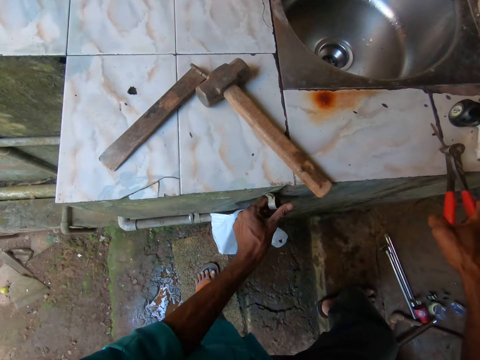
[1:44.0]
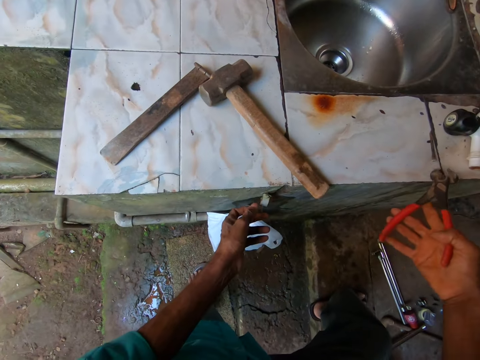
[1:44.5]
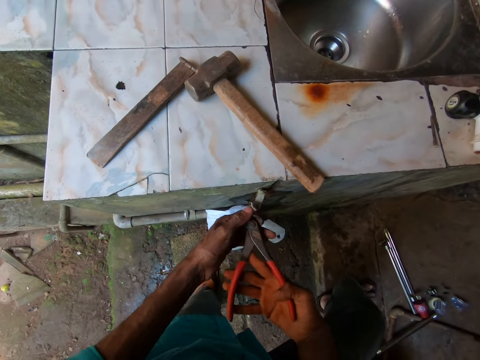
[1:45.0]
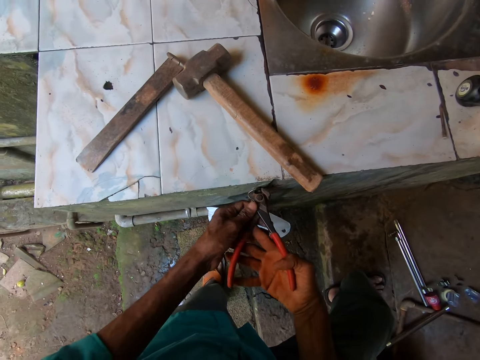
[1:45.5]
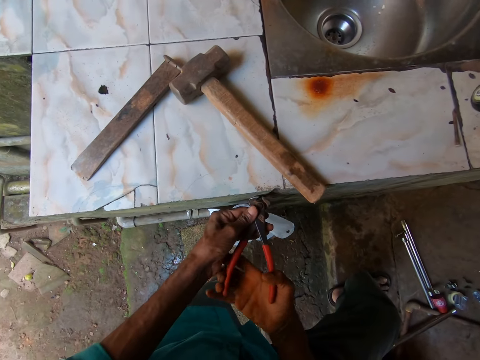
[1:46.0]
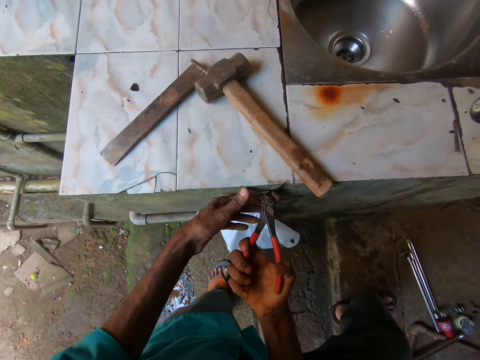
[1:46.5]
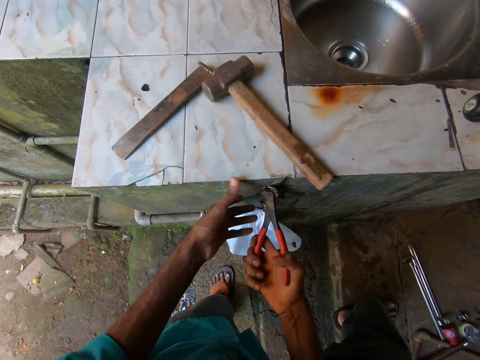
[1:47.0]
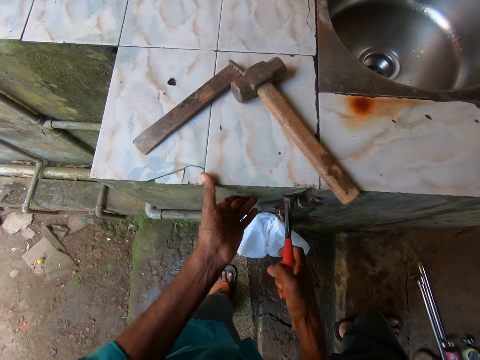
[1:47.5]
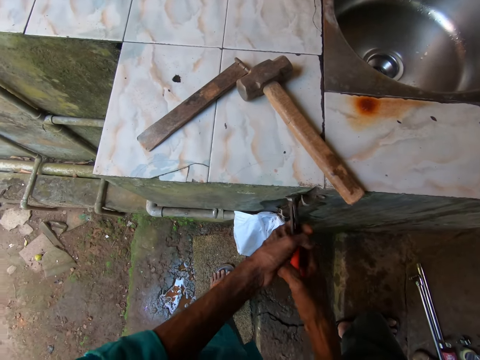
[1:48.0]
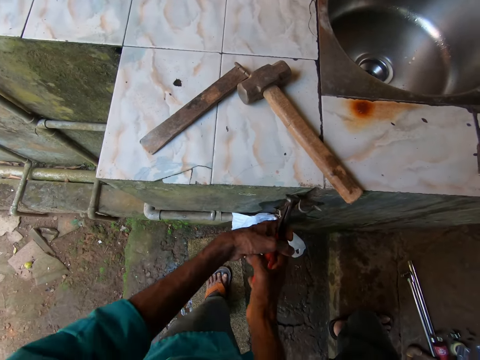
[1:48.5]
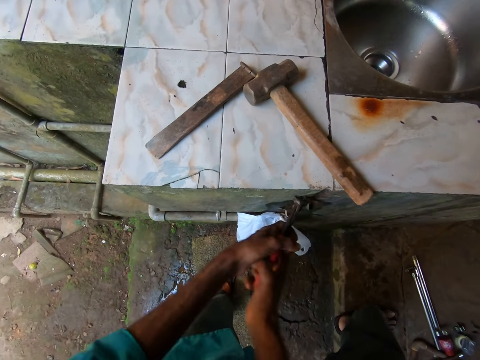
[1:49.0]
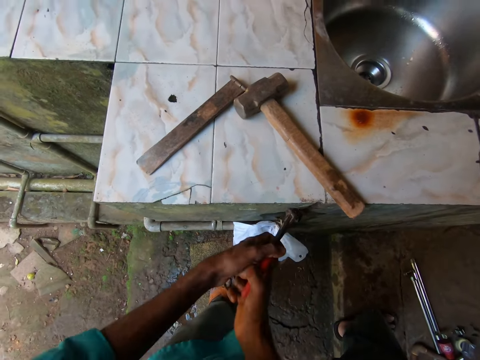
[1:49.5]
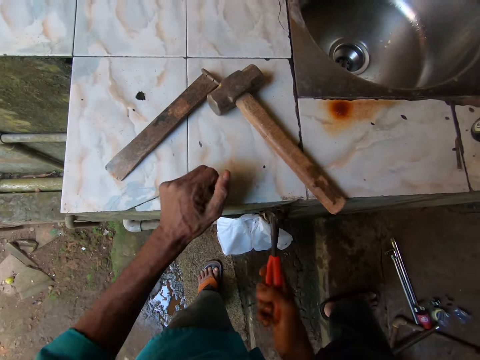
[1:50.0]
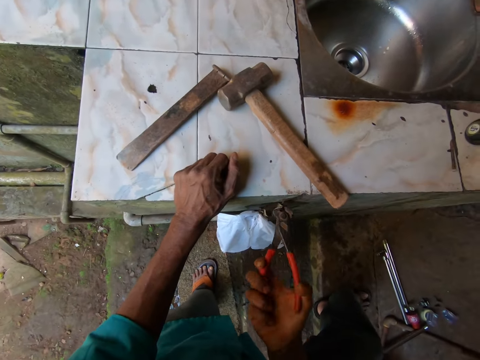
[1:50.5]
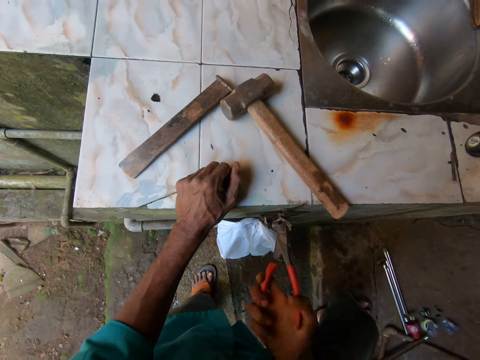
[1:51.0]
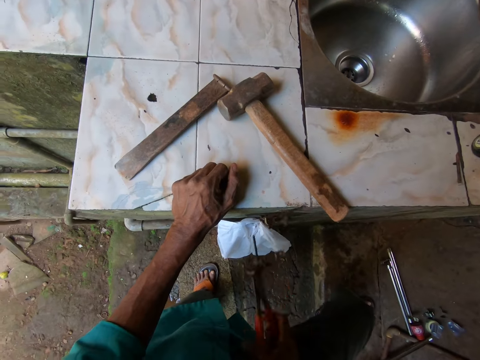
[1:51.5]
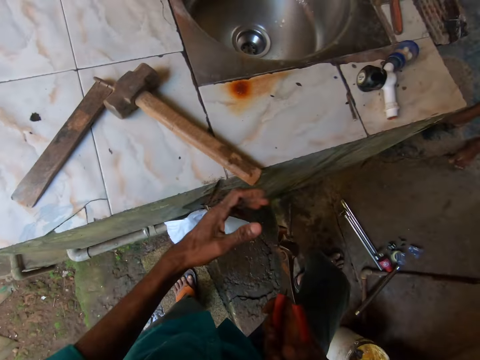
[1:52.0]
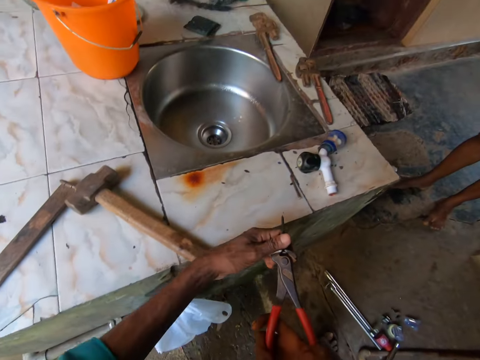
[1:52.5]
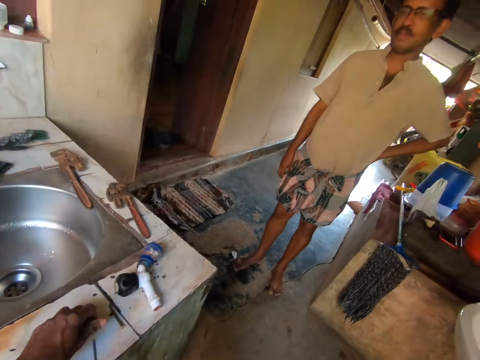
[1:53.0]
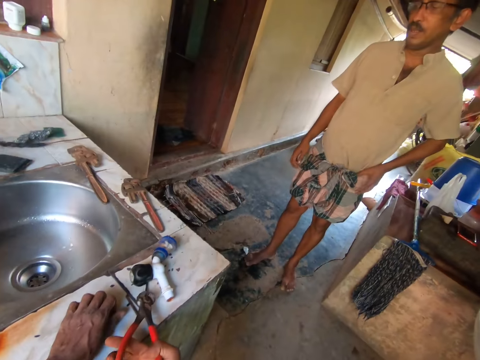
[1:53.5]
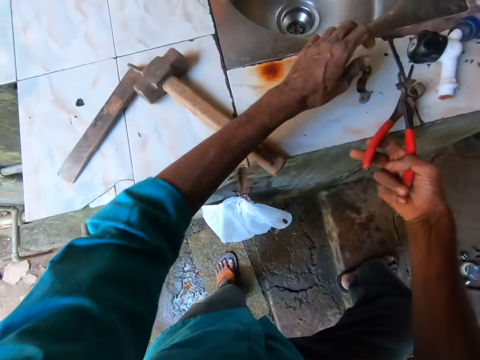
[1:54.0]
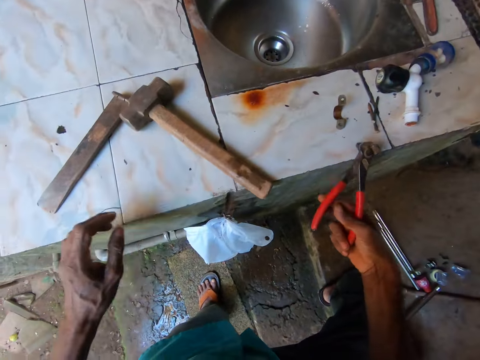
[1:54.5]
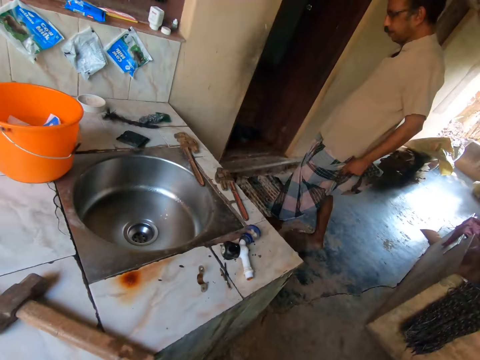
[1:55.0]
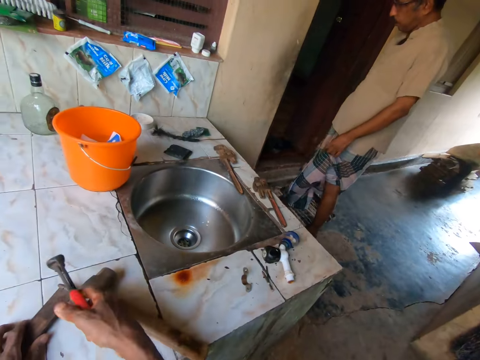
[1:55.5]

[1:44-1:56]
The camera wearer places the nail on the table with the plier in his right hand. He pulls out a nail from the wall with the plier in both hands. He removes his left hand from the plier. He removes the nail from the wall with the plier in his right hand. He places the nail on the table with his right hand.

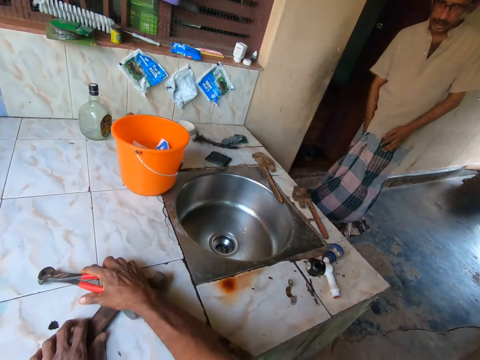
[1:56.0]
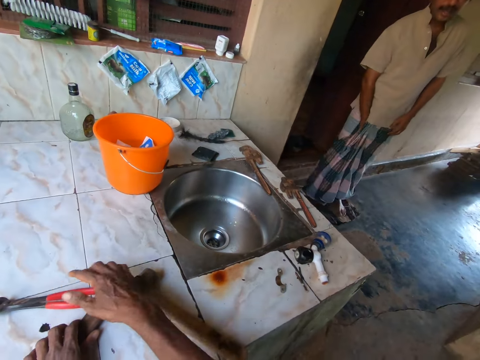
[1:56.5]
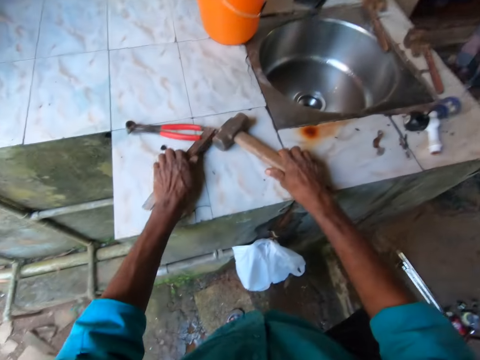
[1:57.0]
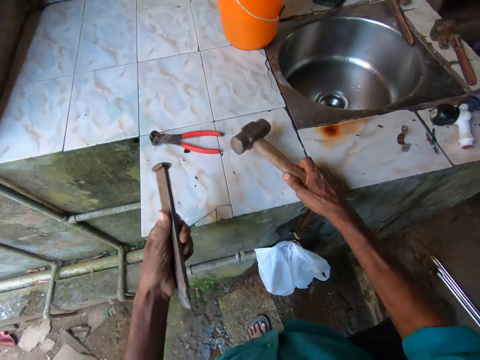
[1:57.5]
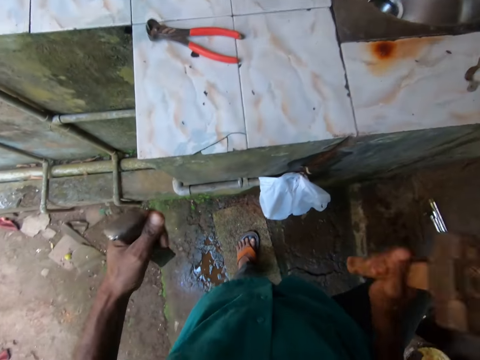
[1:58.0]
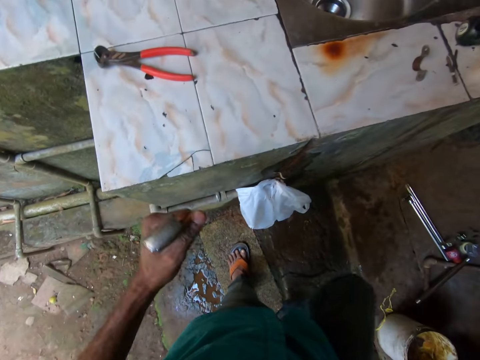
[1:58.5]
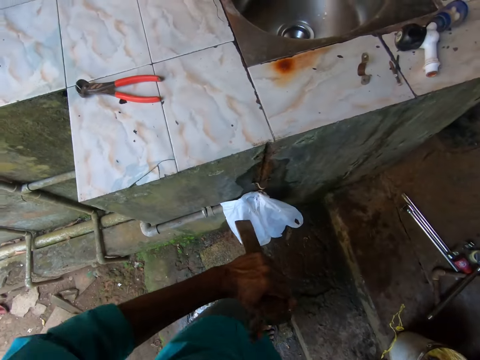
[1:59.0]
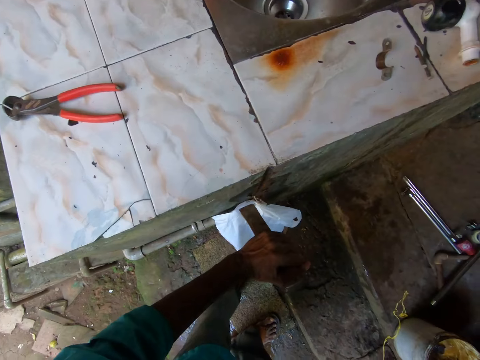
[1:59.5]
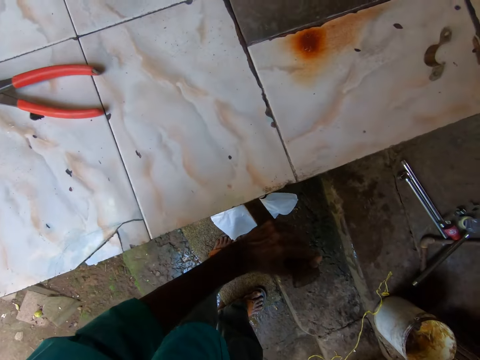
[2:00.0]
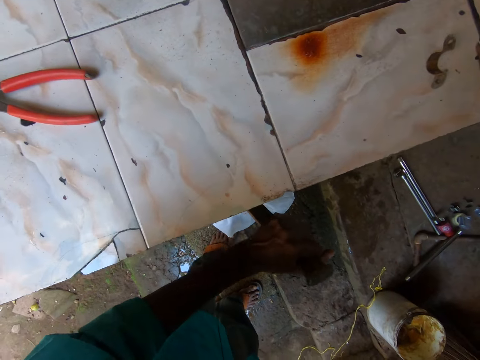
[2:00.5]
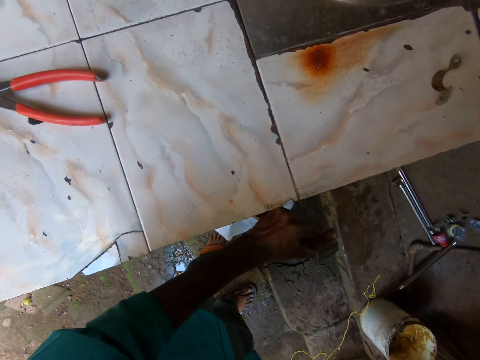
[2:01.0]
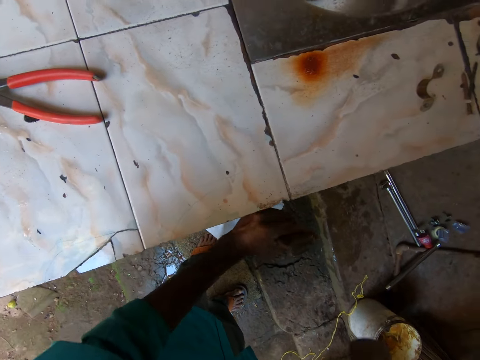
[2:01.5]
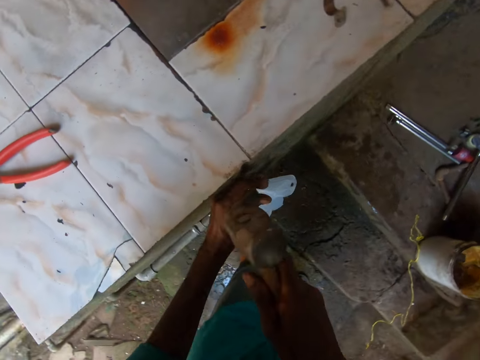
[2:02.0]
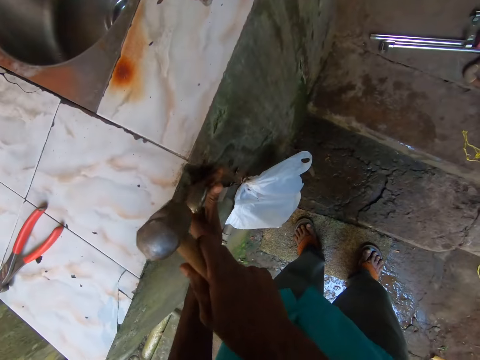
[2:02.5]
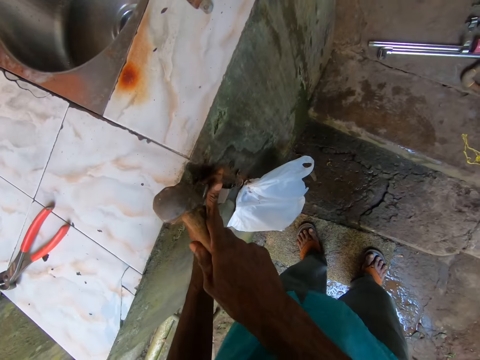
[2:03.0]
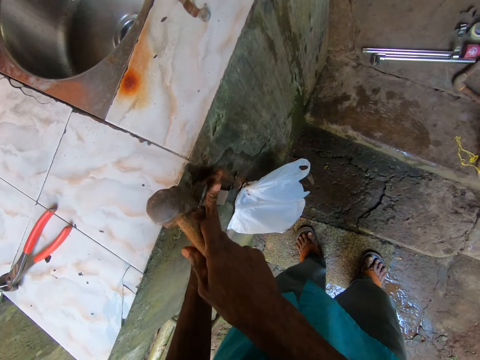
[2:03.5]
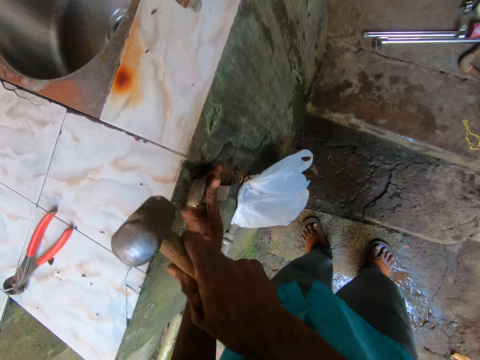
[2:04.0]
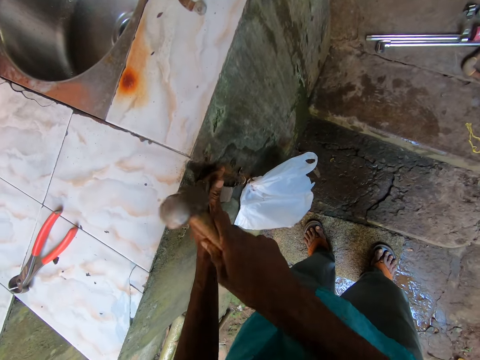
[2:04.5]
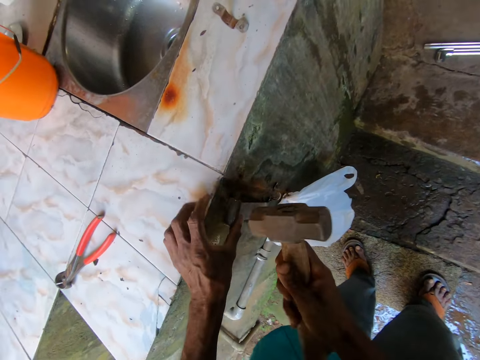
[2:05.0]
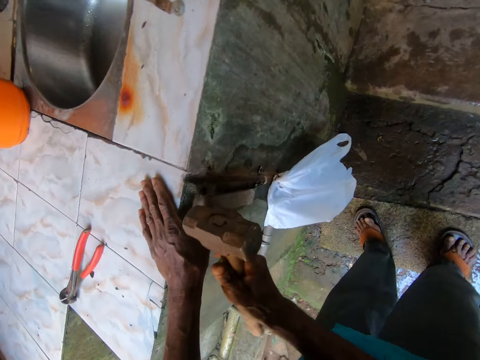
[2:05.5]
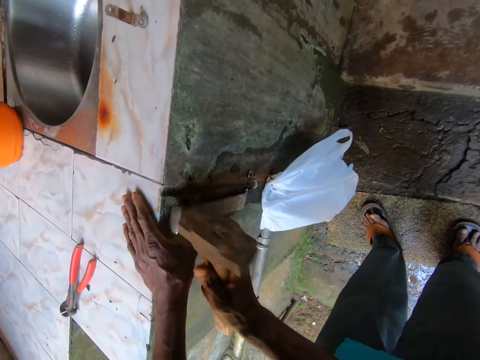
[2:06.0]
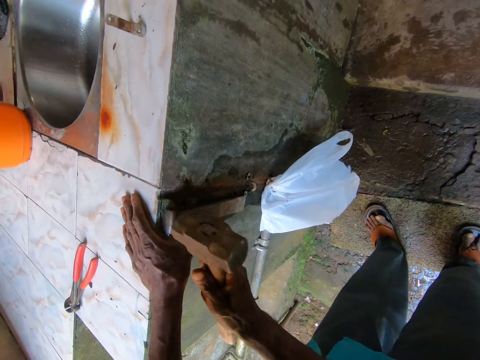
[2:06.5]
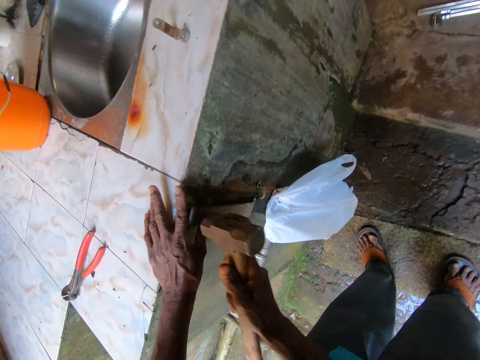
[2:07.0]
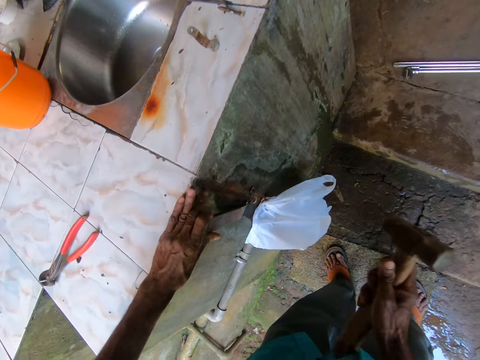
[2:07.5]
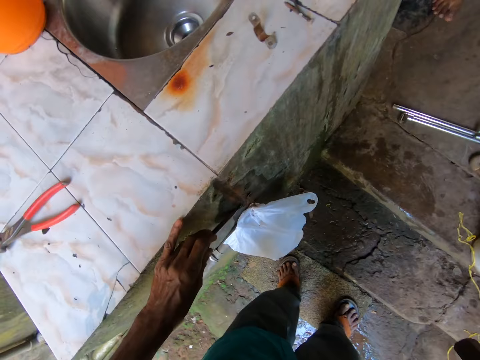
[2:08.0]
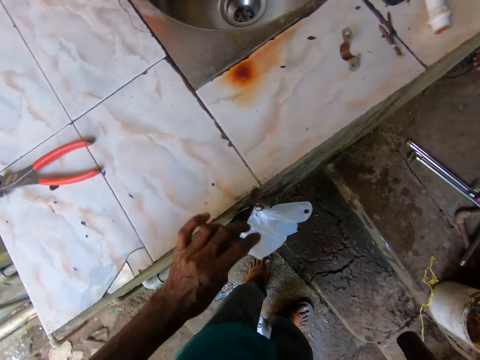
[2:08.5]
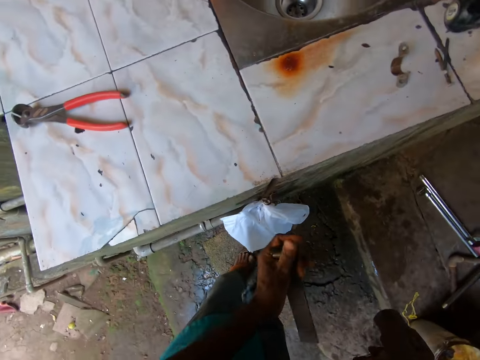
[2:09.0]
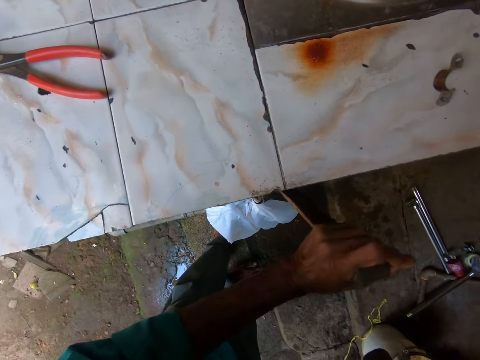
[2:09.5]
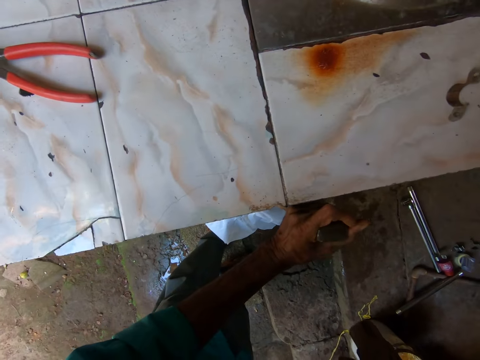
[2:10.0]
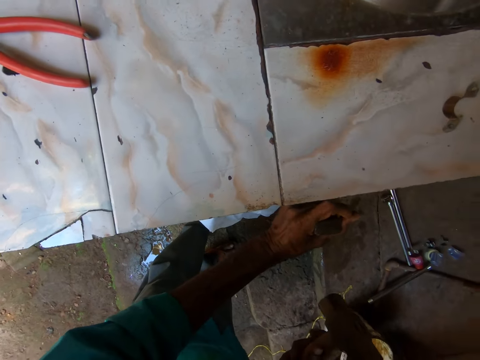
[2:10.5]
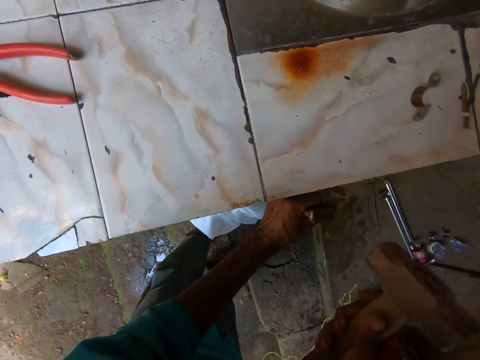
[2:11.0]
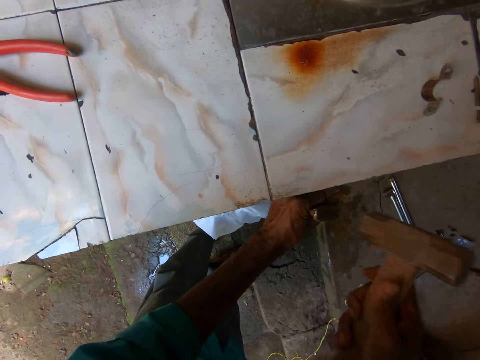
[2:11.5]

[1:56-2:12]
The camera wearer places the plier on the table with his right hand. He picks up the chisel from the table with his left hand and picks up the hammer or mallet from the table with his right hand. He hits the chisel with the mallet. He lifts out a nail from the wall with the chisel and the hammer in both hands.
